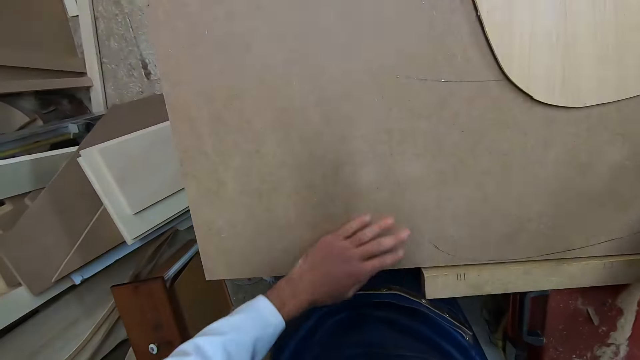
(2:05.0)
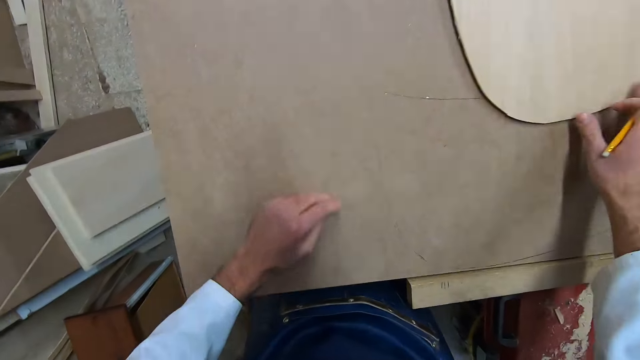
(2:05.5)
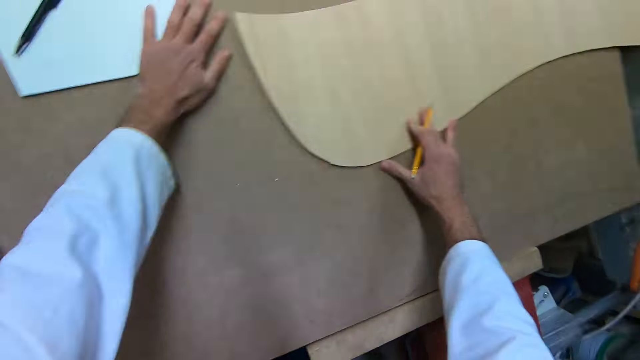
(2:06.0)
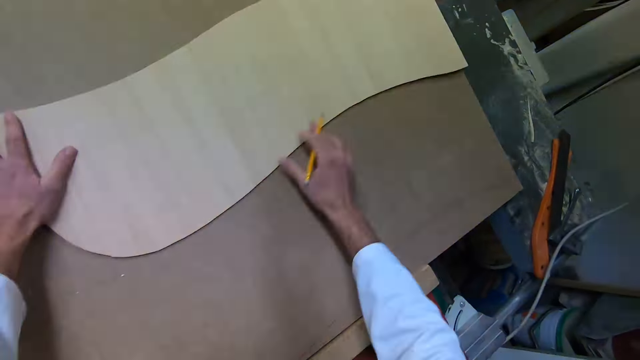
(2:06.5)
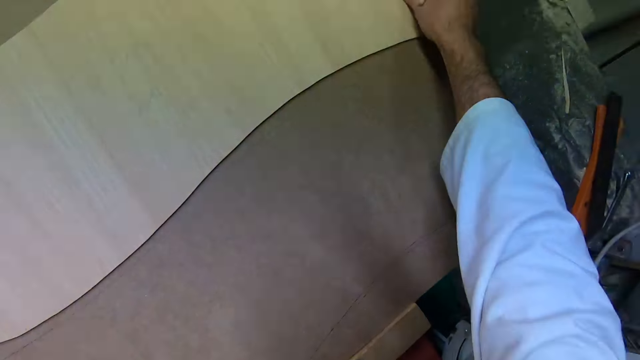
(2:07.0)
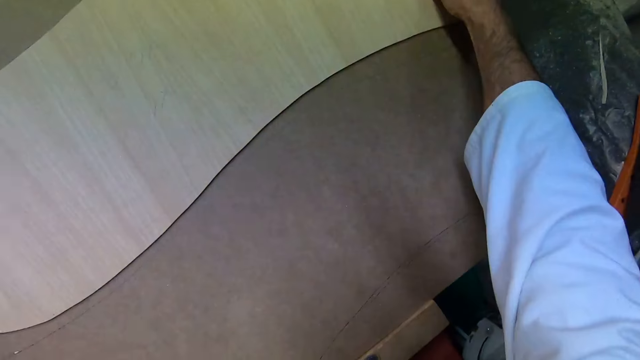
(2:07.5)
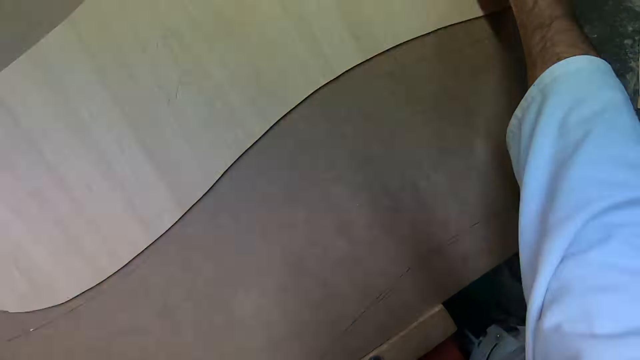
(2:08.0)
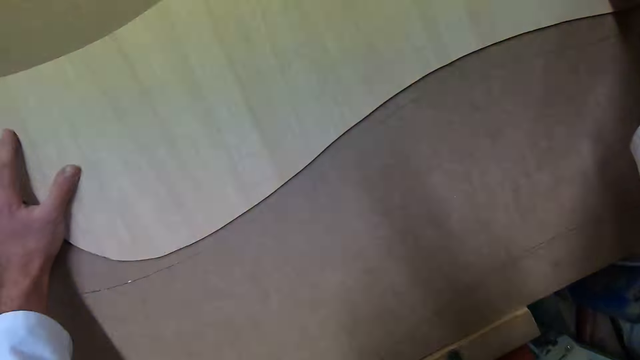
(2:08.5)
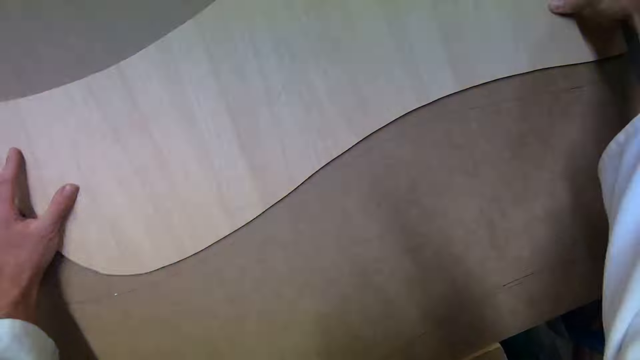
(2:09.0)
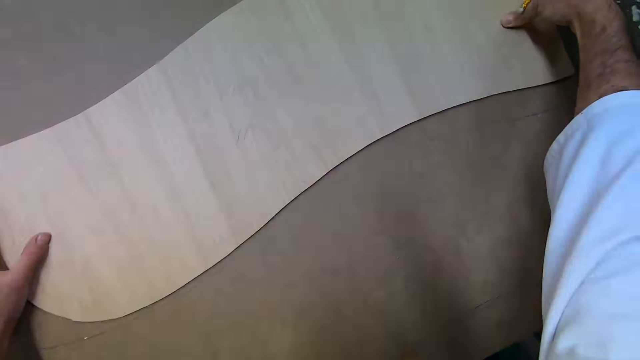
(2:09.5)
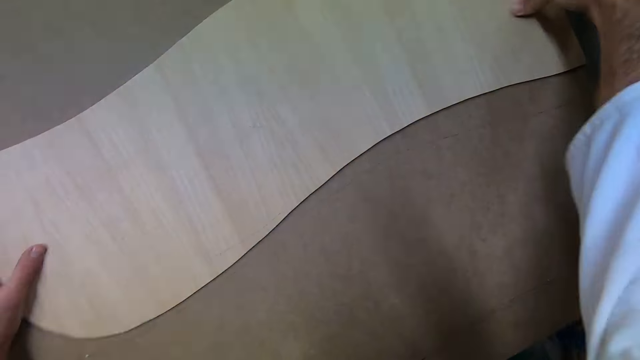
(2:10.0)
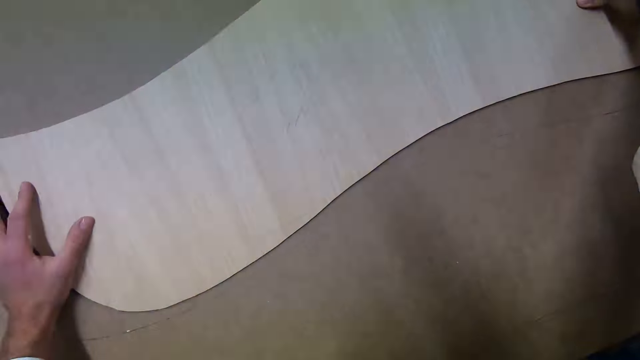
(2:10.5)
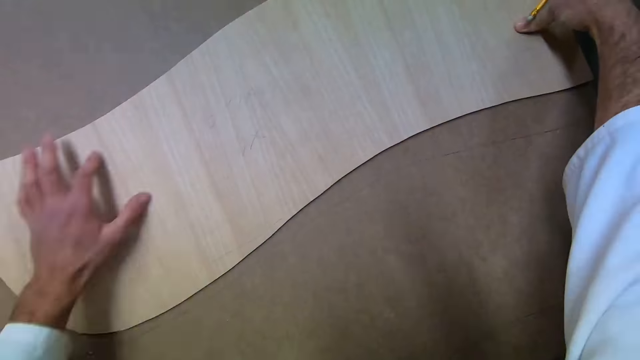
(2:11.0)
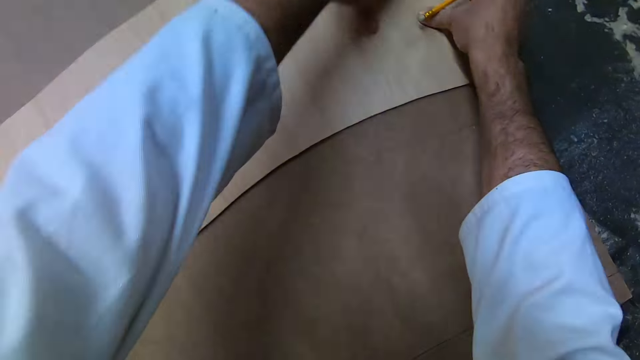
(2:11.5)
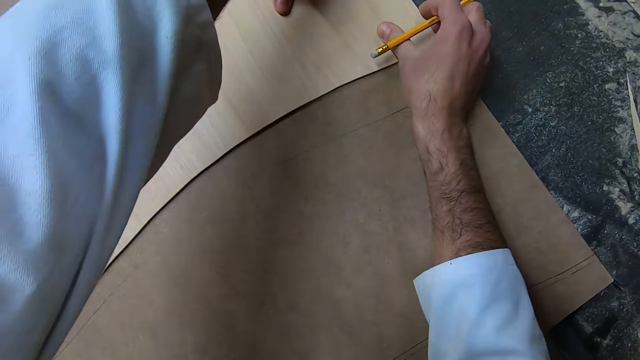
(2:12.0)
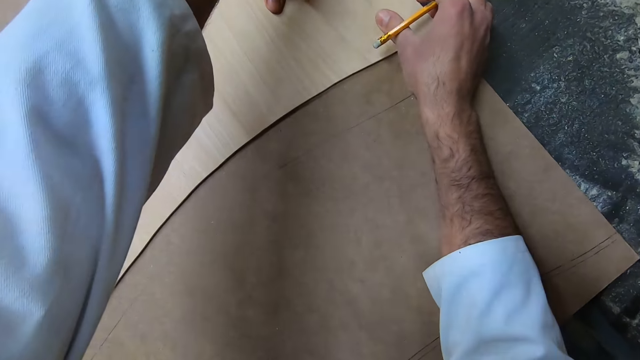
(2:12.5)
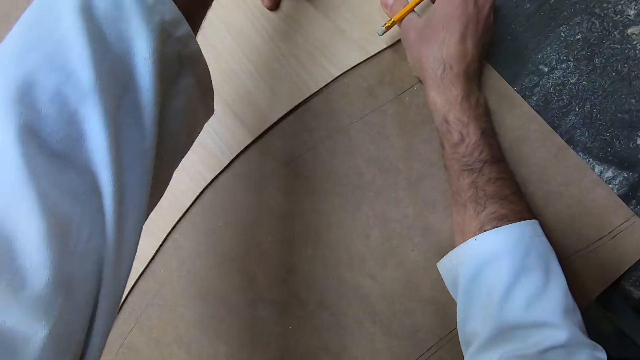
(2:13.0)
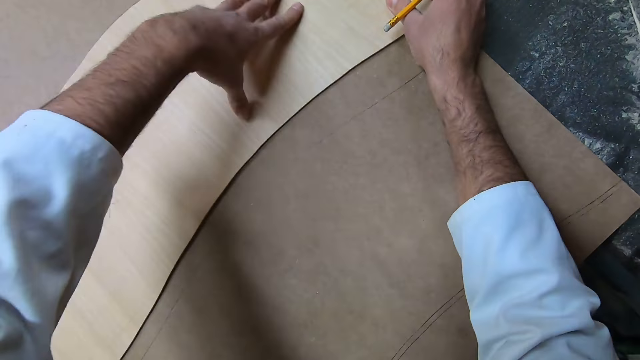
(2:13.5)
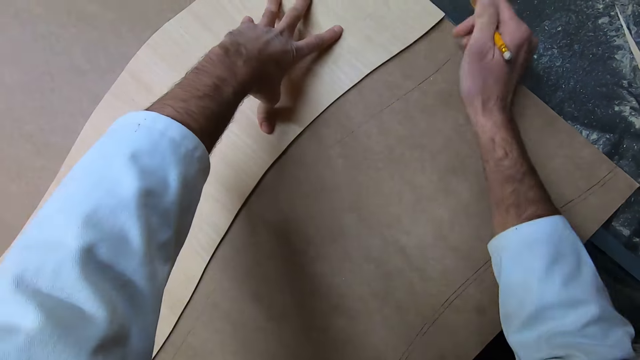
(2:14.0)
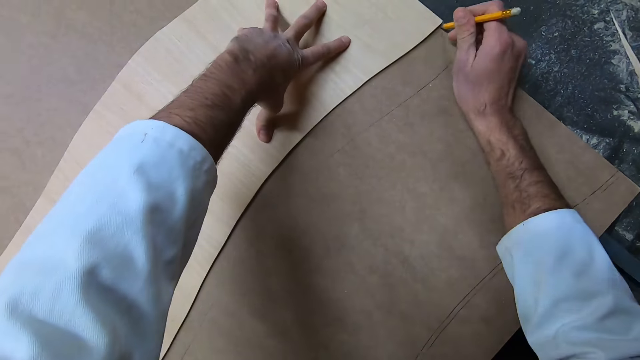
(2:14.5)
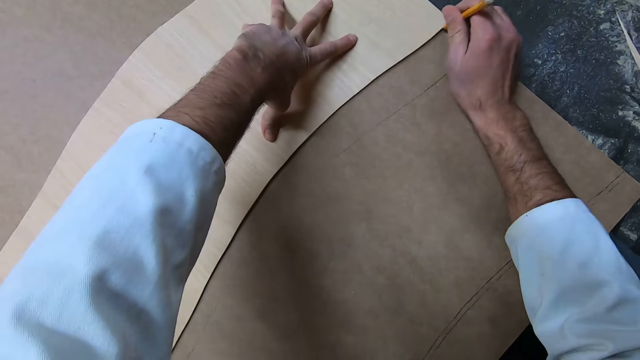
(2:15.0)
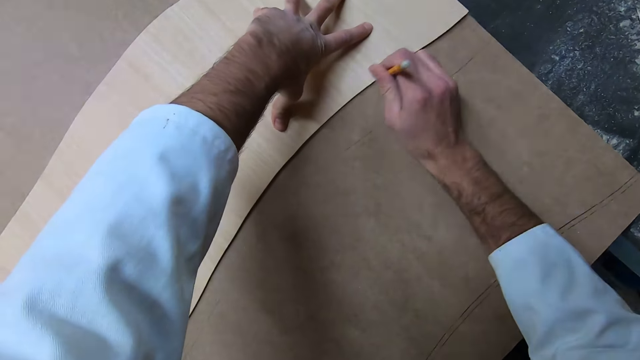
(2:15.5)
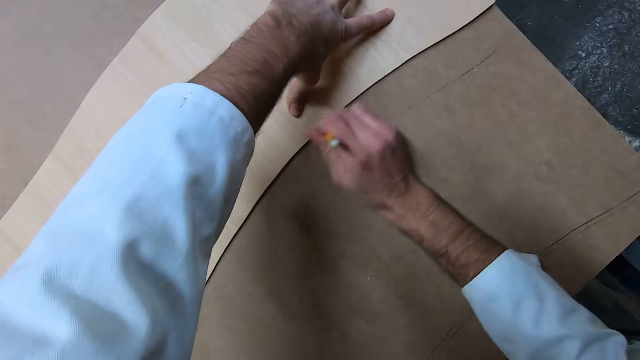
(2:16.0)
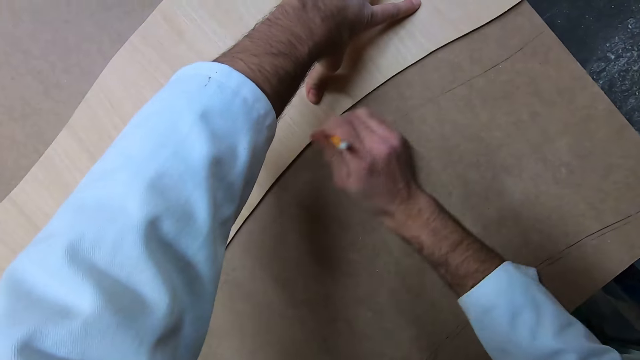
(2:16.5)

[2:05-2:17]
The camera wearer holds the piece of wood on the table. They draw a line on the wood.

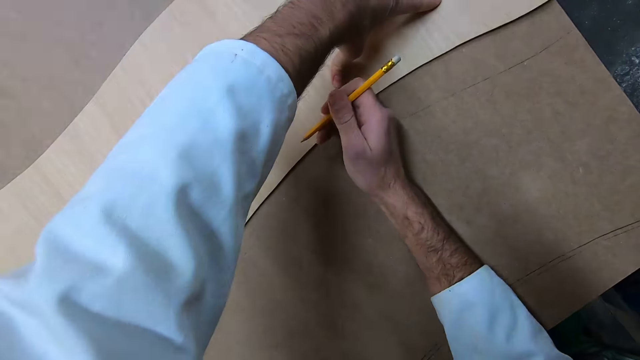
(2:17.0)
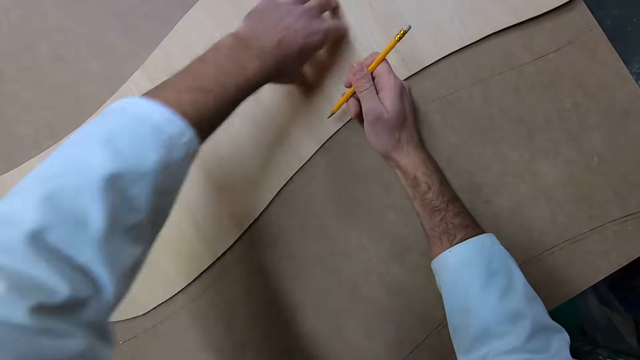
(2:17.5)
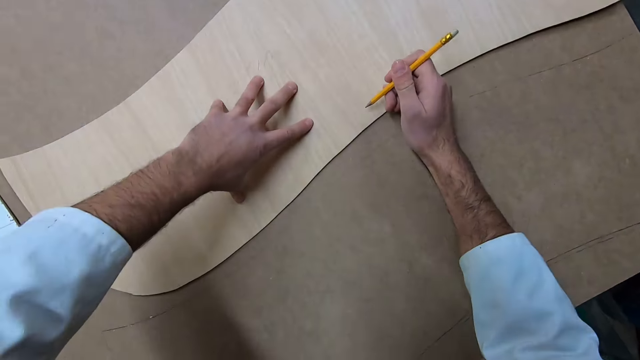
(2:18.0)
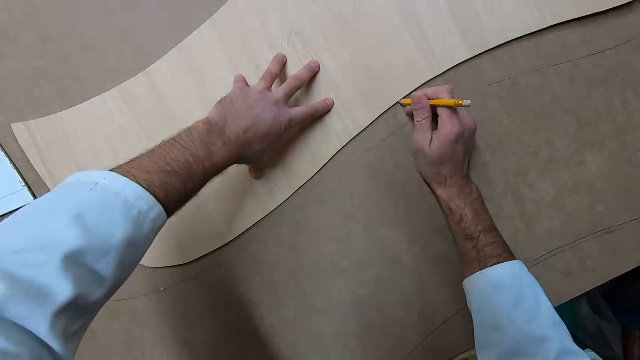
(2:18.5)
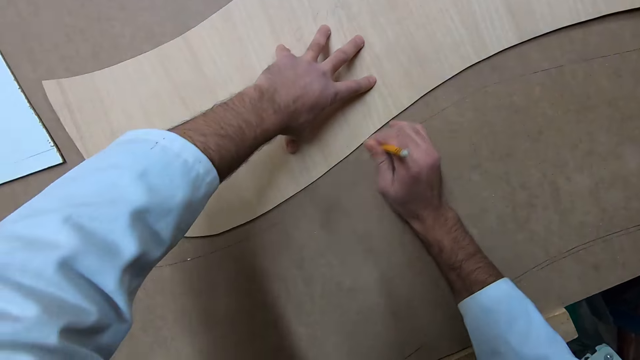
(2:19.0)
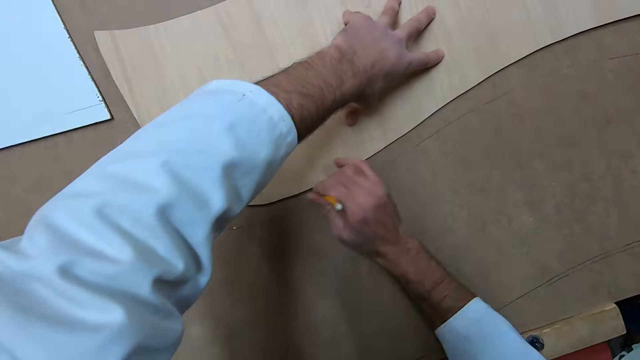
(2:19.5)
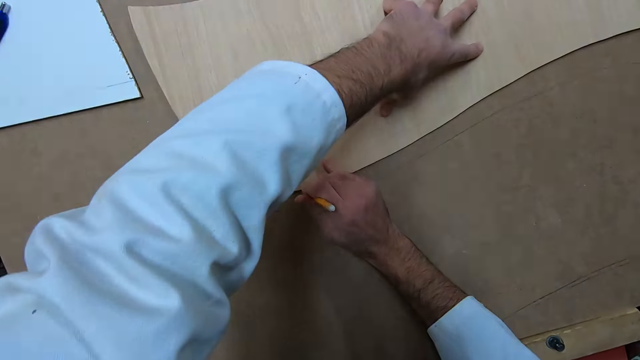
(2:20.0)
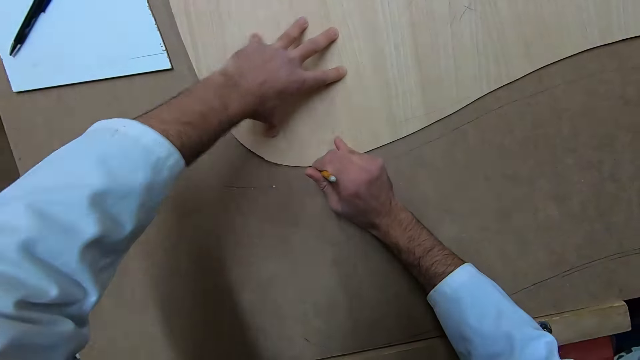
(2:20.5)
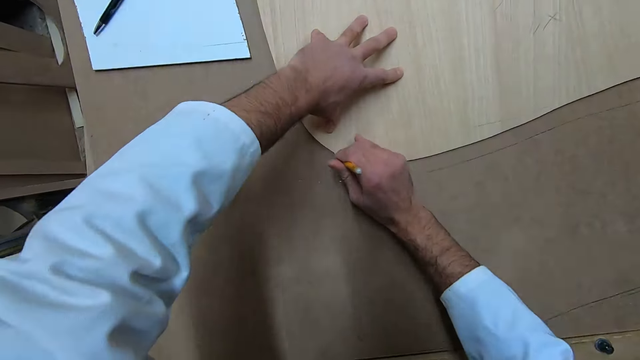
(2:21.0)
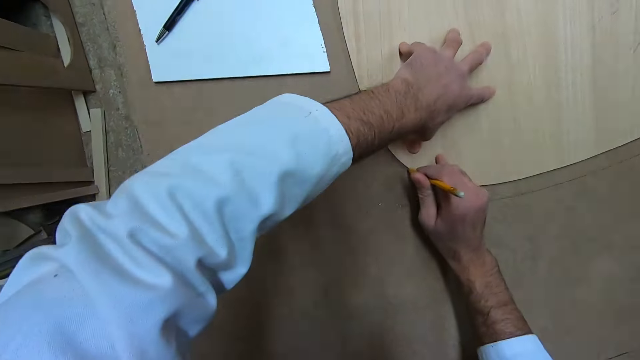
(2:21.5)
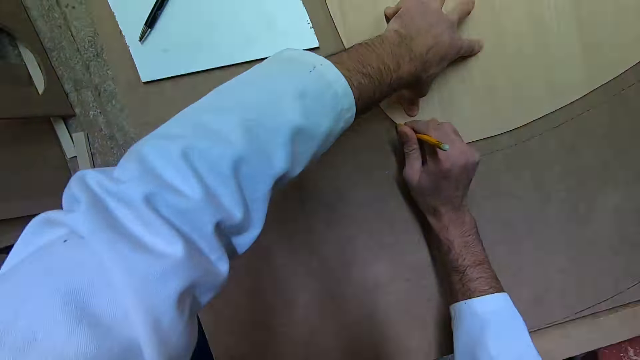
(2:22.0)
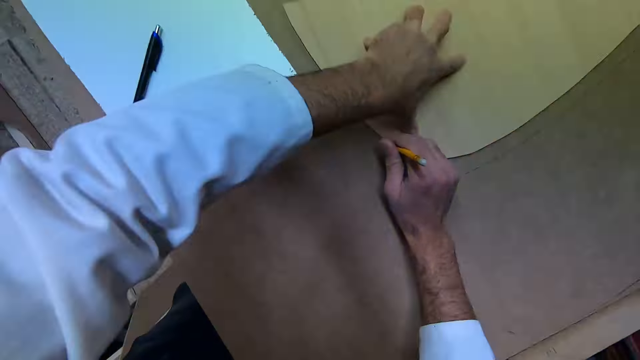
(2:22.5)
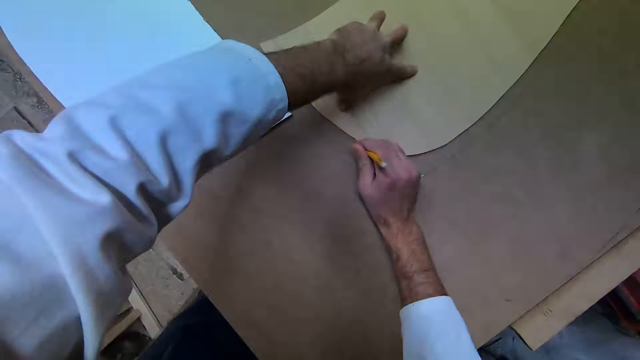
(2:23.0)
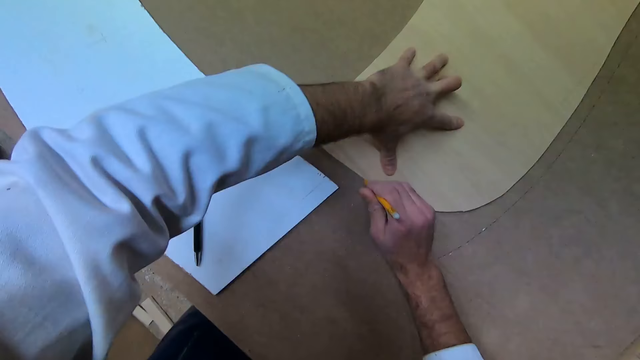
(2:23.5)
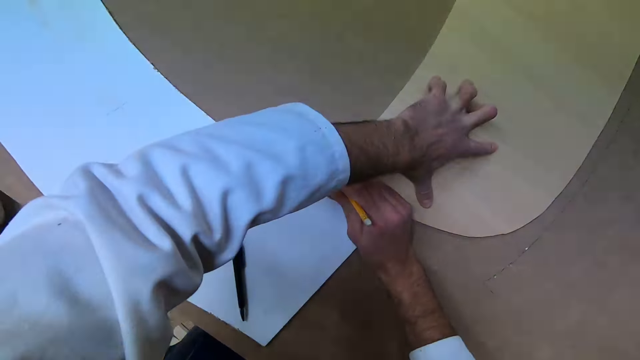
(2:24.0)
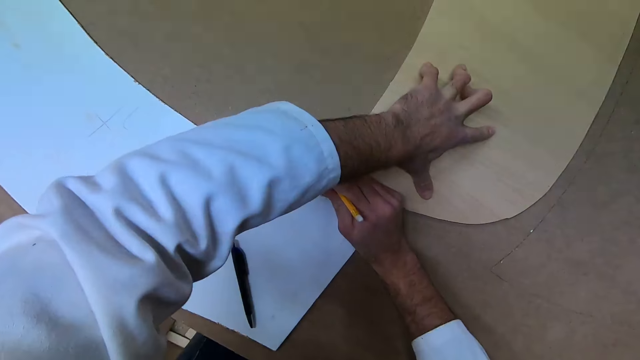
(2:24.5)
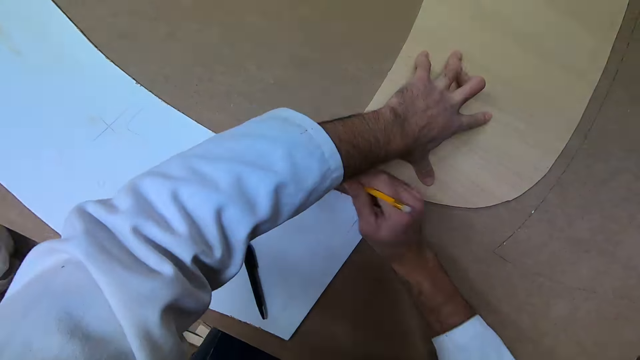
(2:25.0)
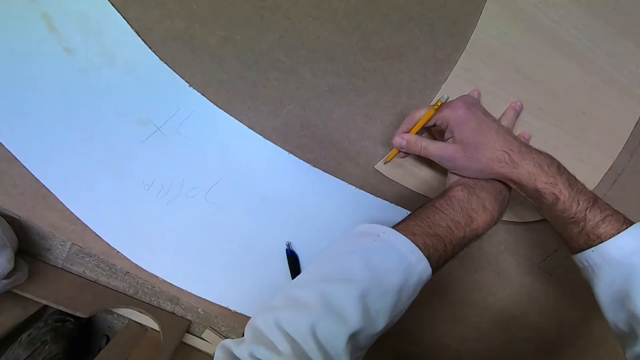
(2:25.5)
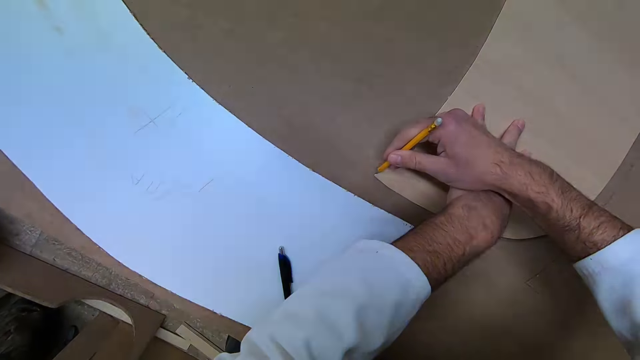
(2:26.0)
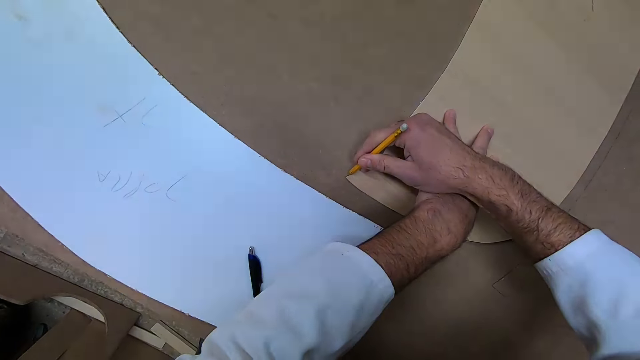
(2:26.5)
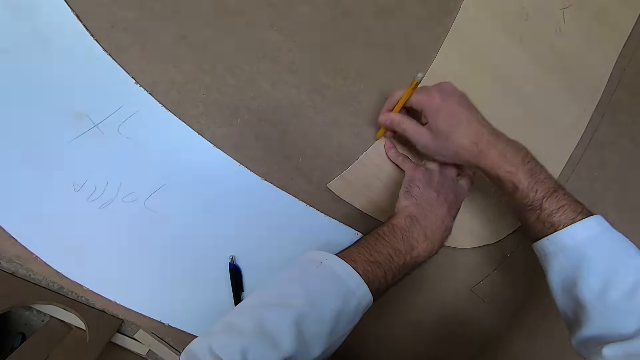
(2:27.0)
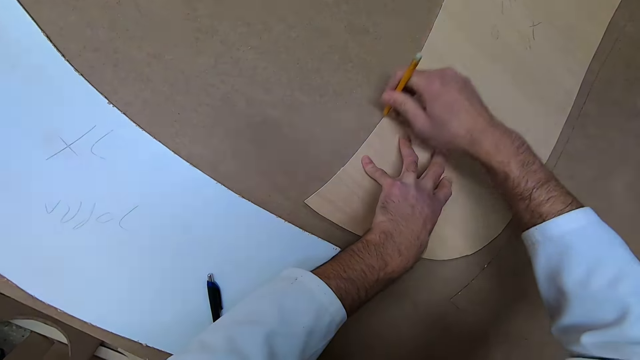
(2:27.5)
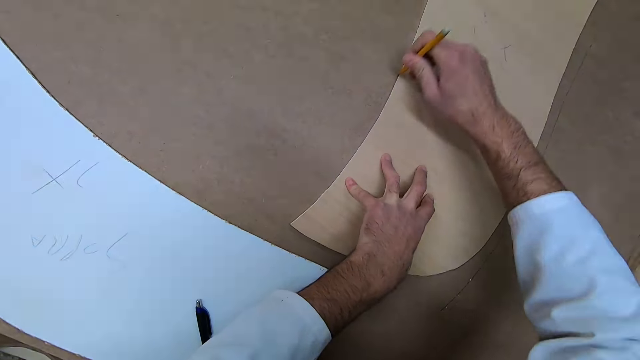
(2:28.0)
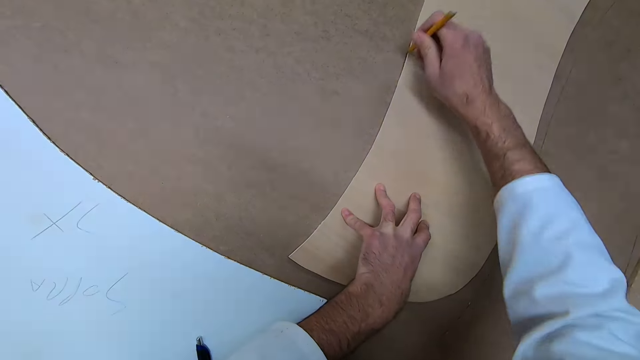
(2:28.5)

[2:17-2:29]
The camera wearer stops drawing the line on the wood. They draw the line on the wood. They stop drawing the line on the wood. They draw the line on the wood. They stop drawing the line on the wood. They draw the line on the wood.
